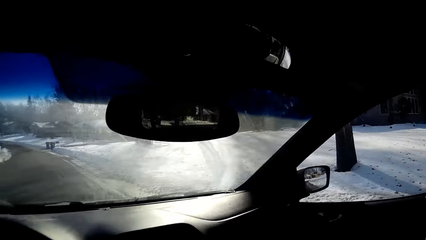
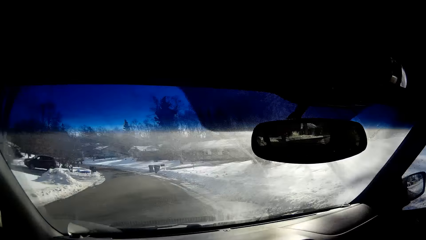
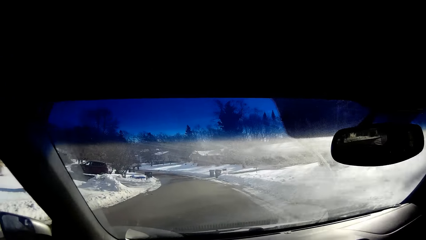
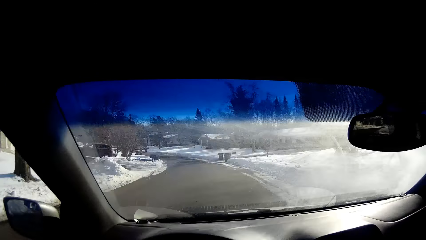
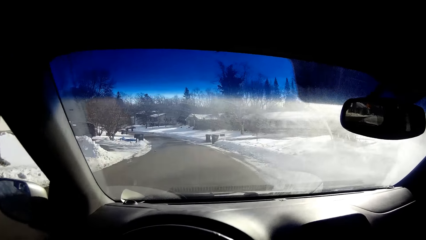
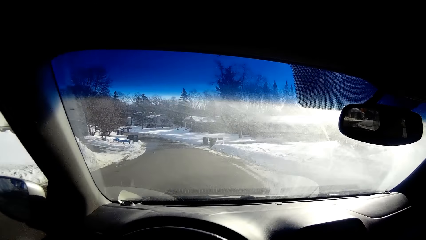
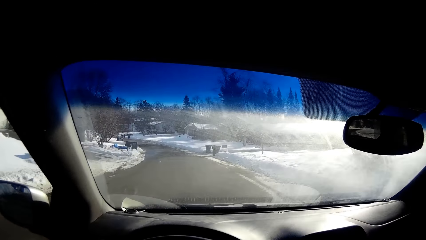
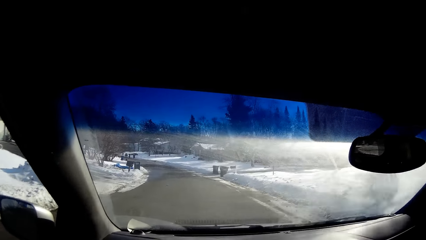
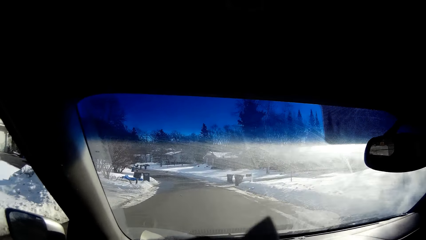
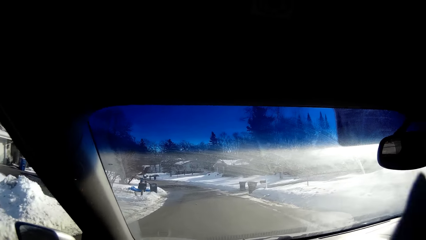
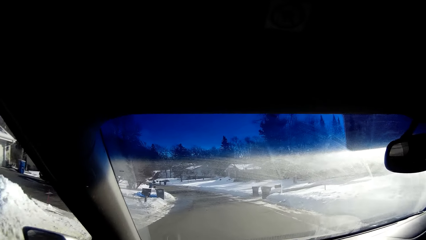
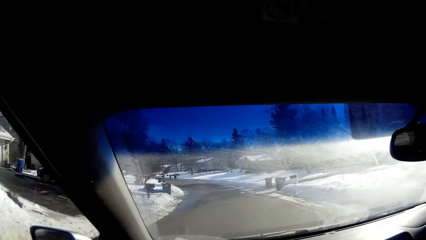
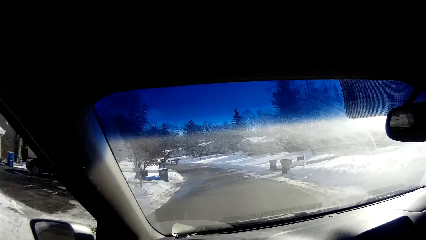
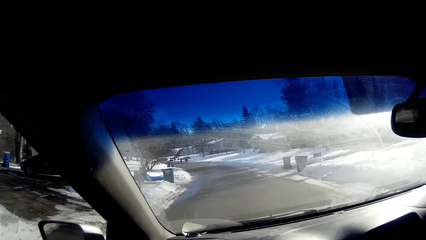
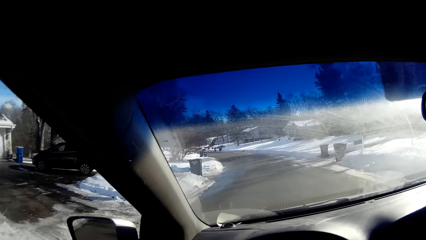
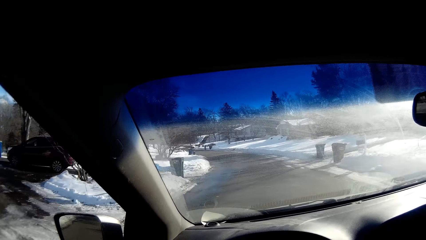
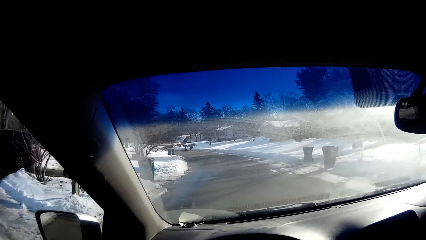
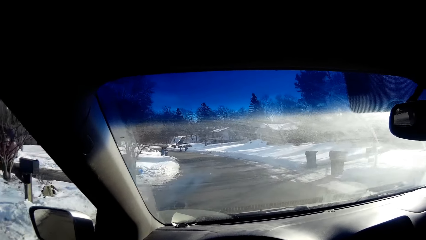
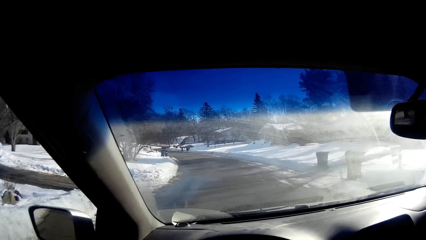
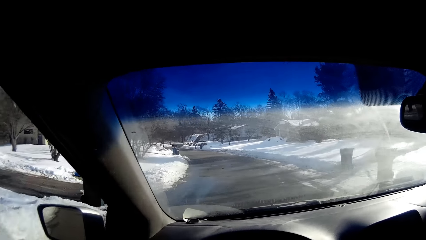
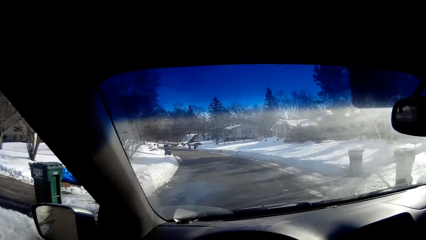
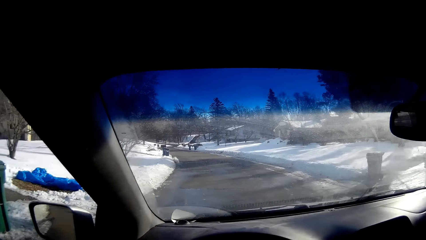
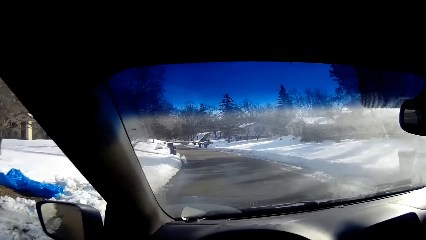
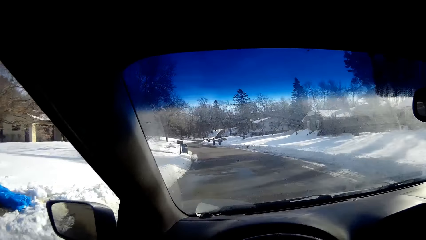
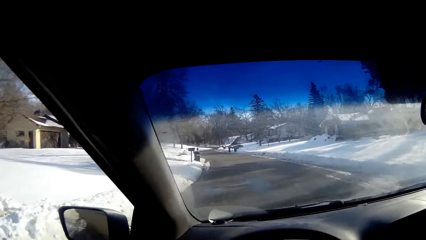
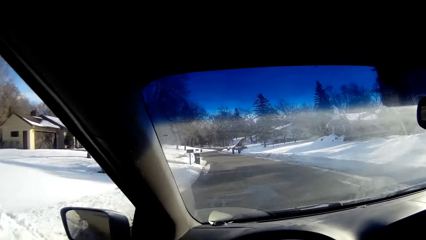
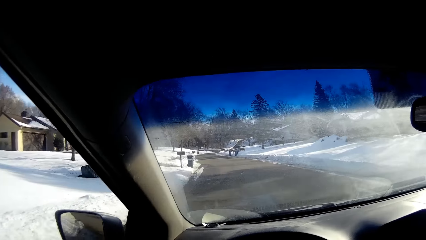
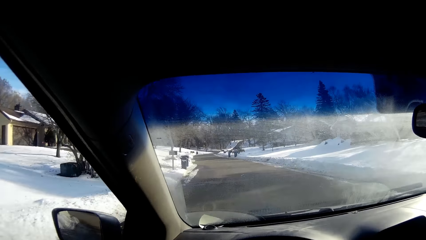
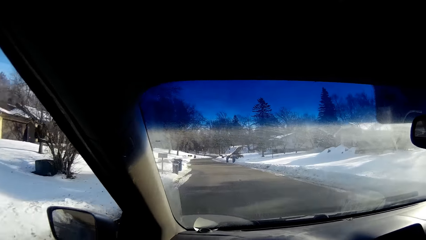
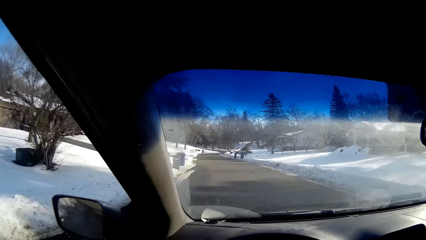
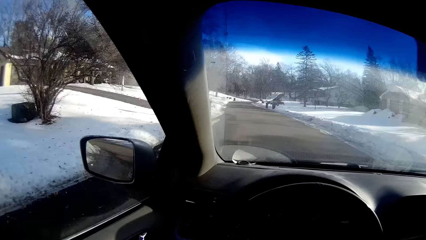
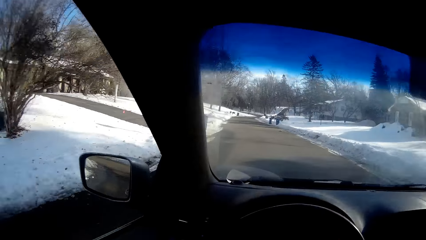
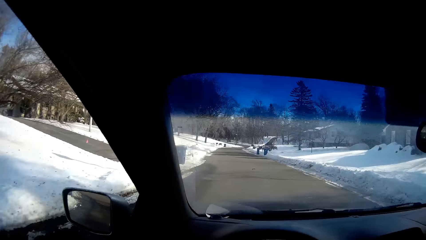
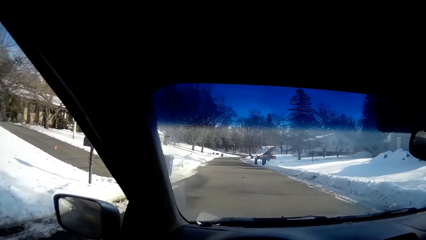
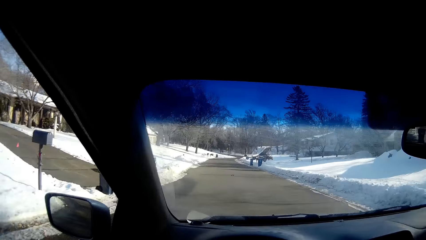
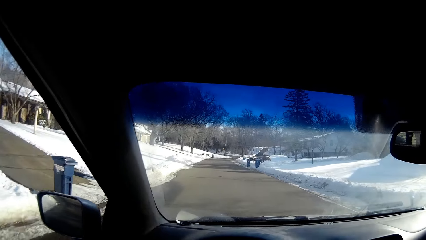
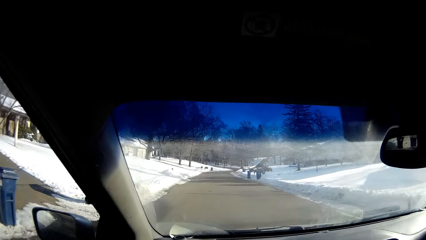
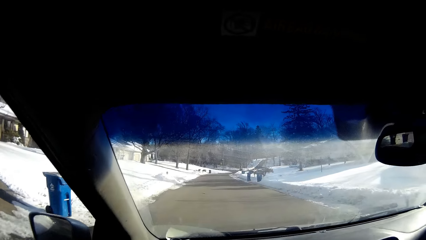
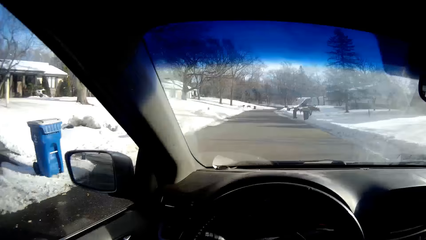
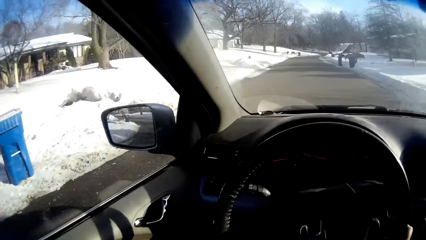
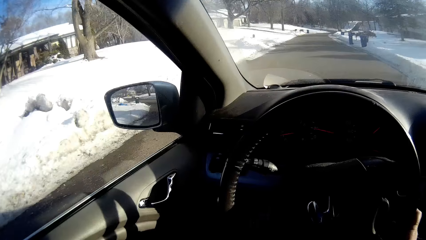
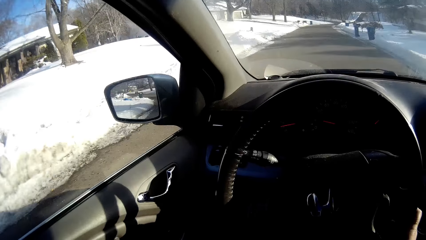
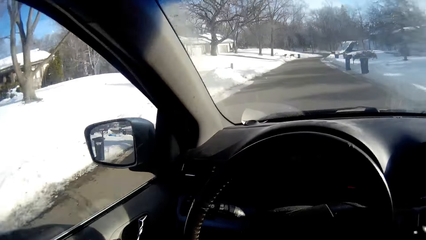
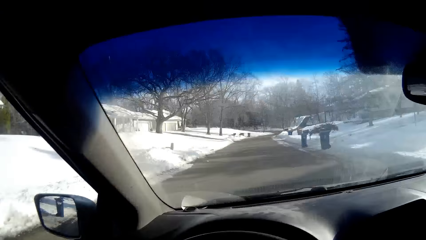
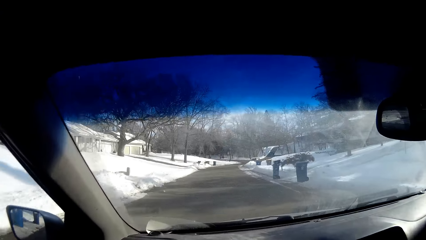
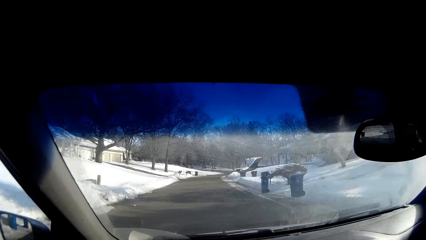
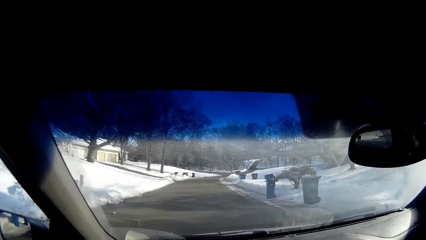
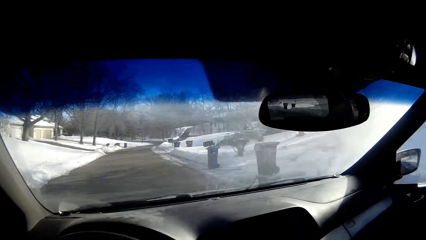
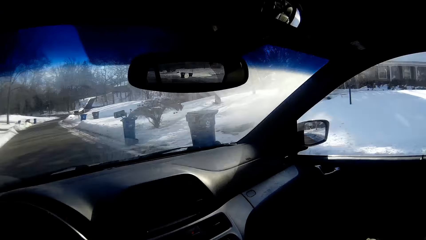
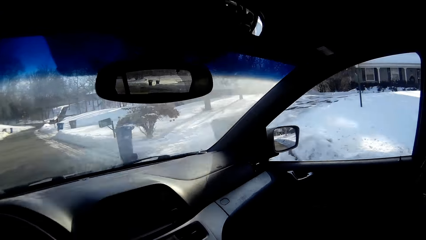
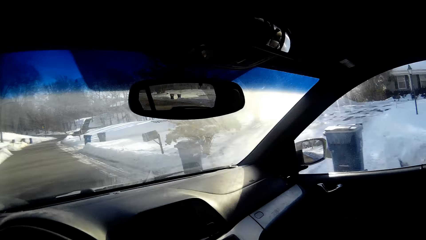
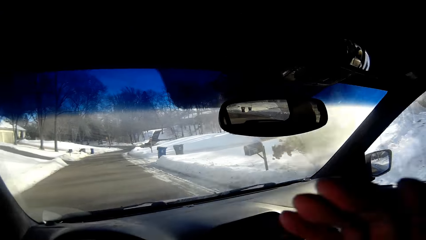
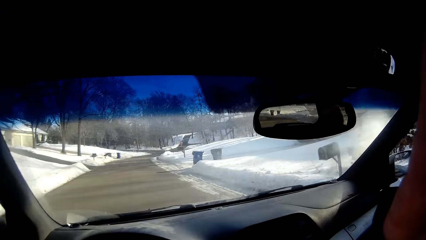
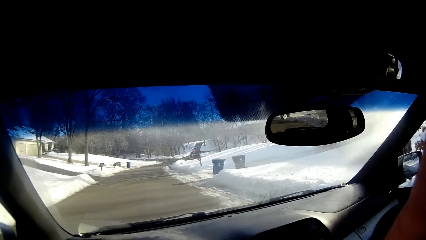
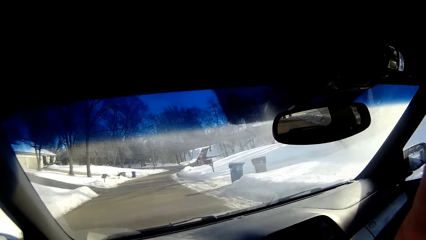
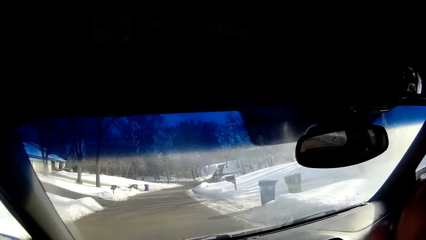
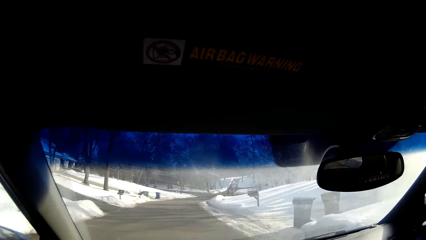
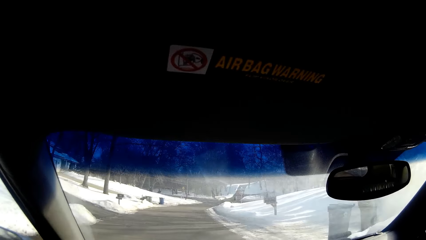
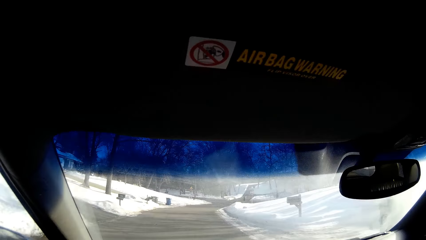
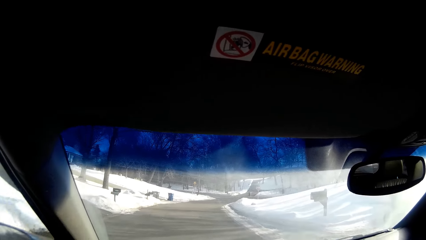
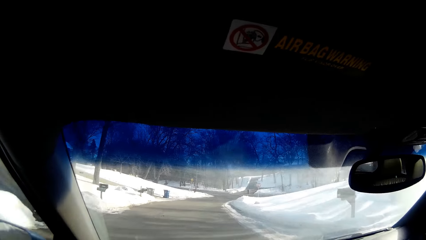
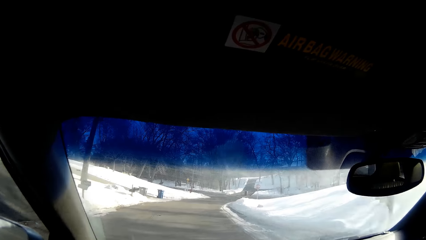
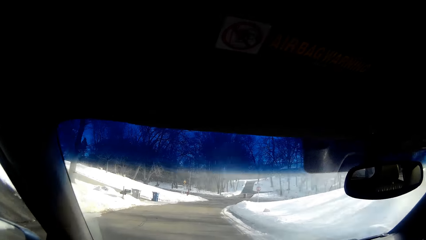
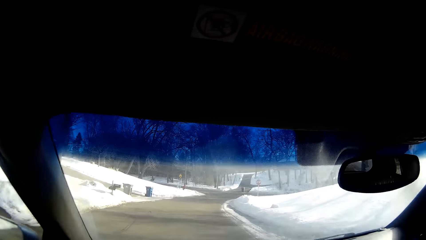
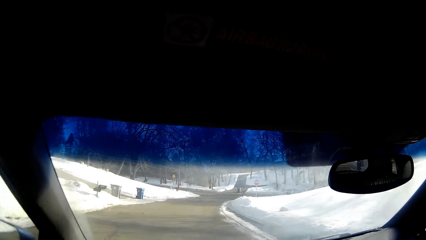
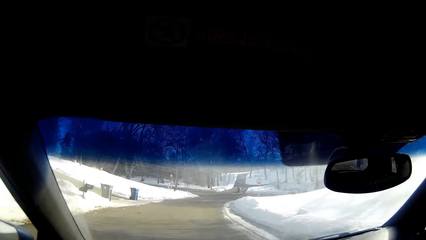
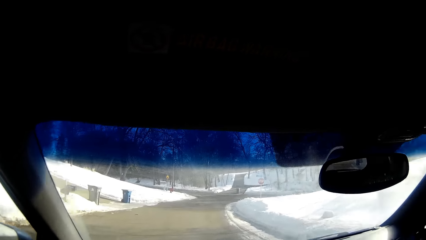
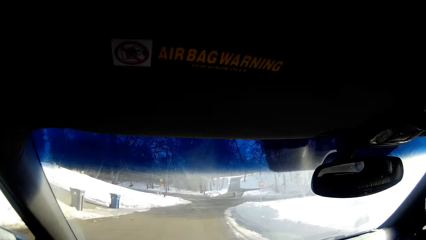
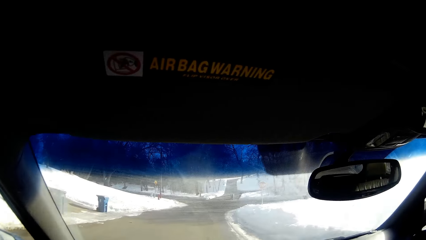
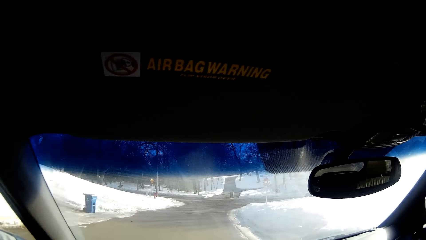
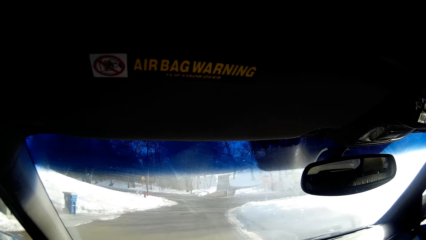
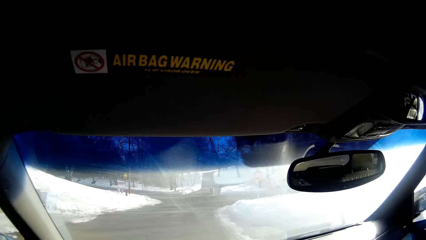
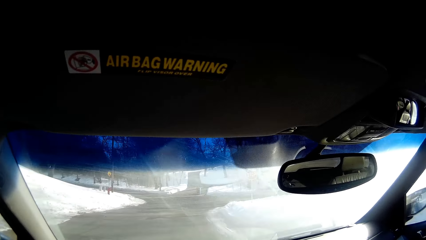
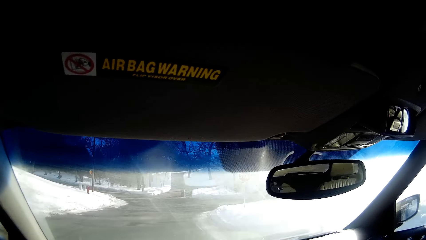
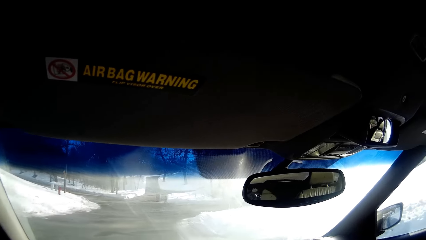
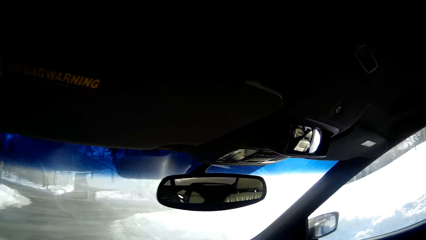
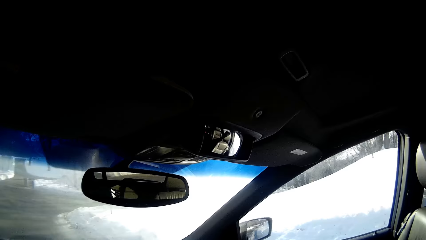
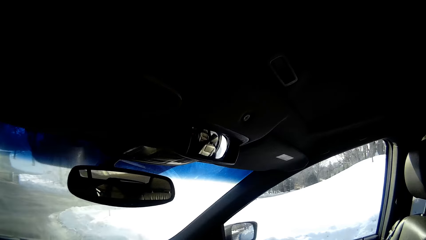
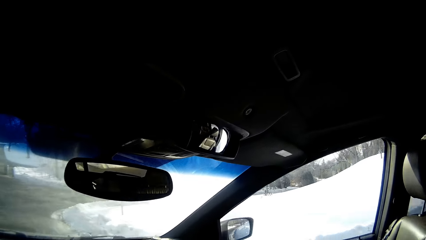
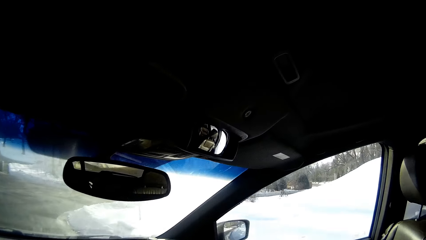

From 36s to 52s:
The camera wearer moves the hand near the dashboard. They move the hand to the seat.
